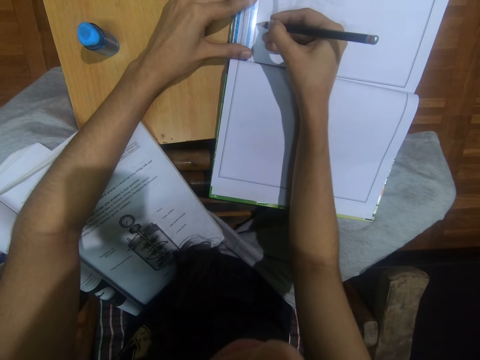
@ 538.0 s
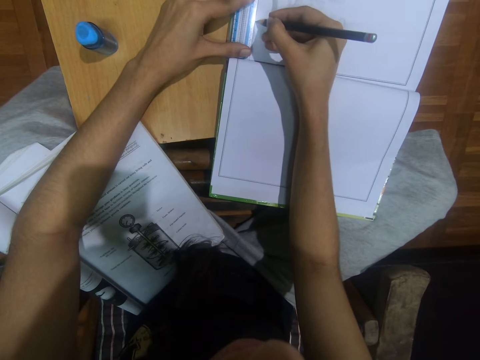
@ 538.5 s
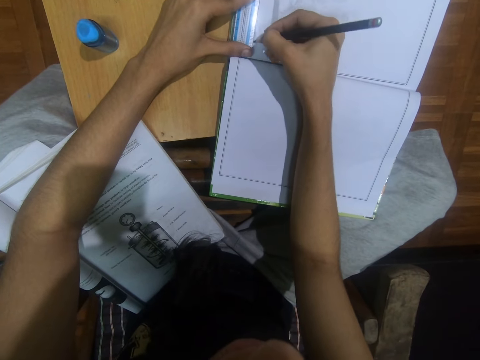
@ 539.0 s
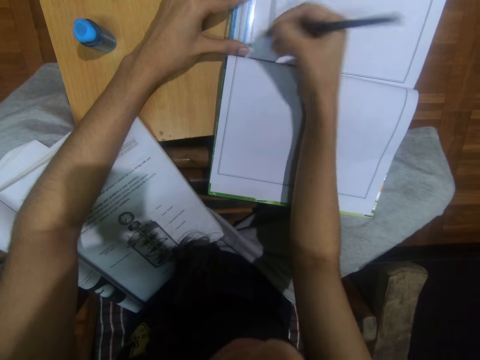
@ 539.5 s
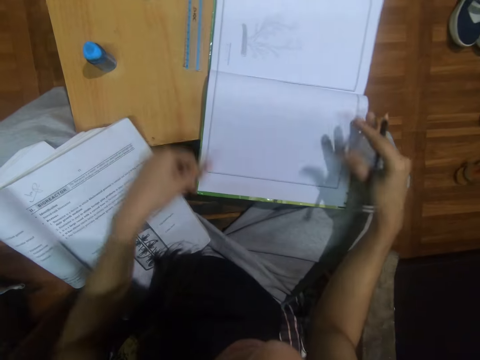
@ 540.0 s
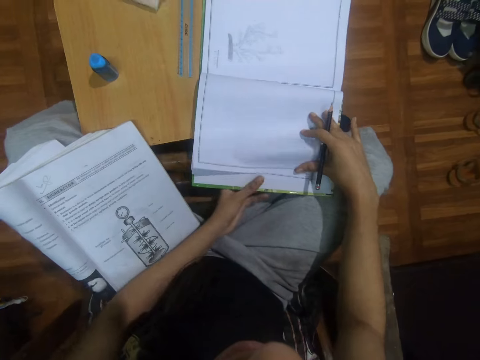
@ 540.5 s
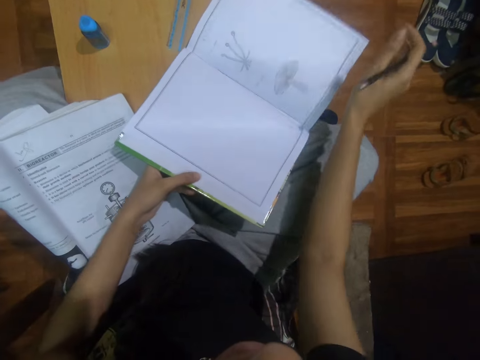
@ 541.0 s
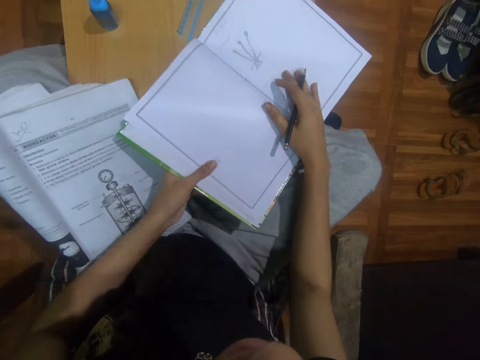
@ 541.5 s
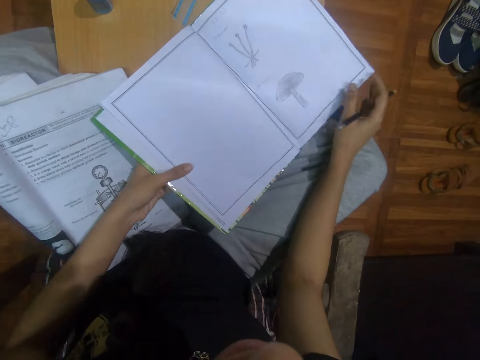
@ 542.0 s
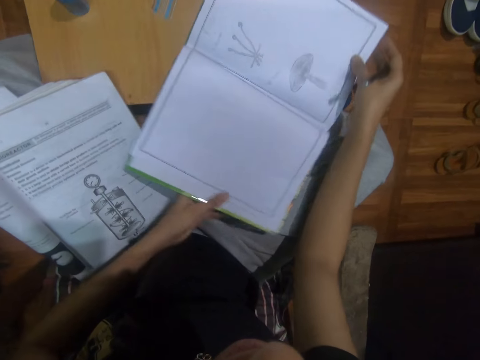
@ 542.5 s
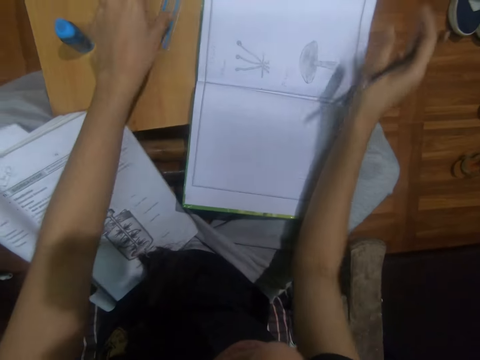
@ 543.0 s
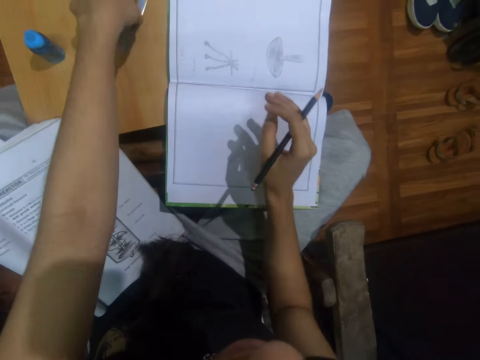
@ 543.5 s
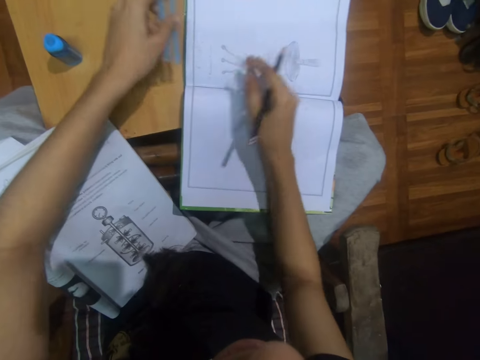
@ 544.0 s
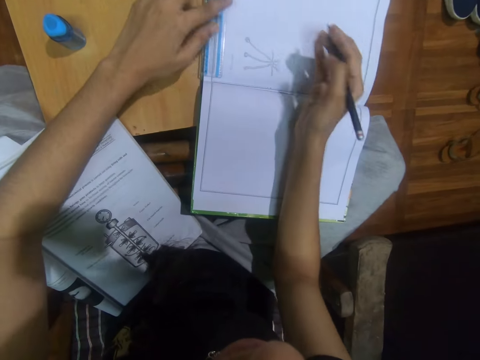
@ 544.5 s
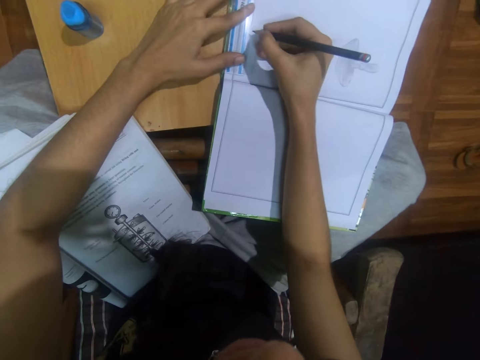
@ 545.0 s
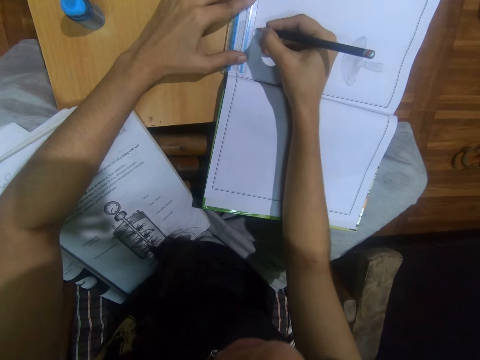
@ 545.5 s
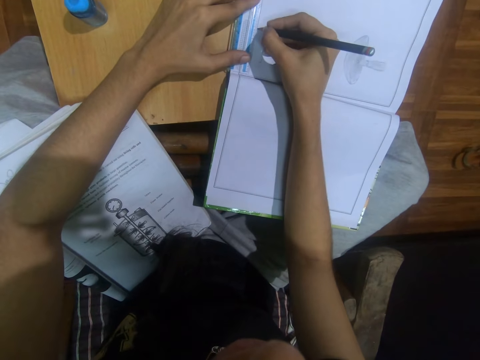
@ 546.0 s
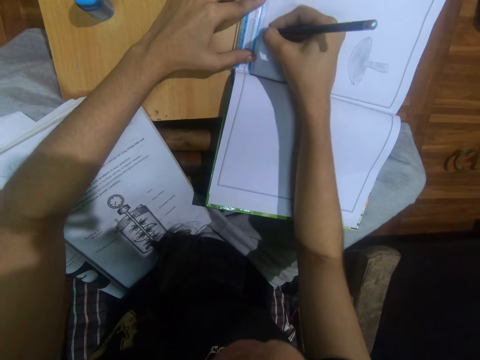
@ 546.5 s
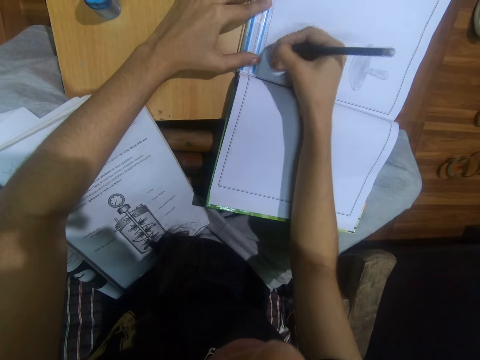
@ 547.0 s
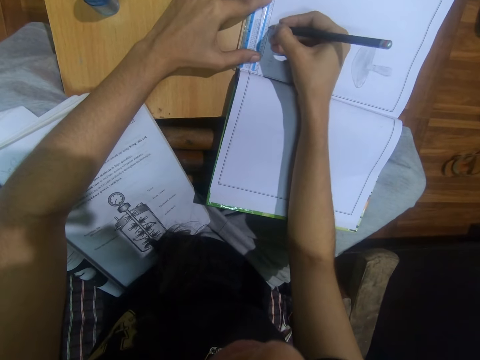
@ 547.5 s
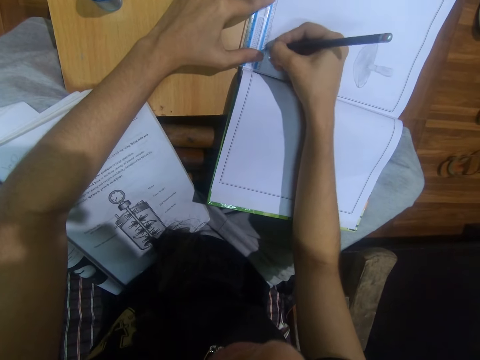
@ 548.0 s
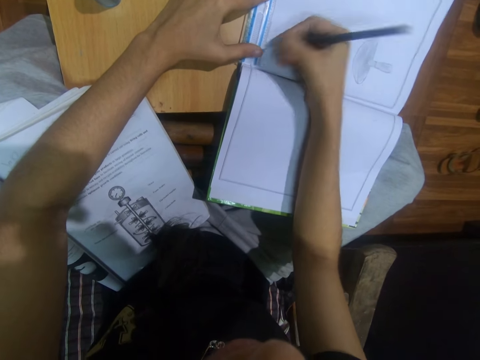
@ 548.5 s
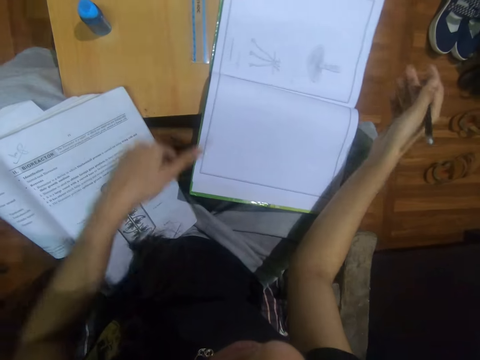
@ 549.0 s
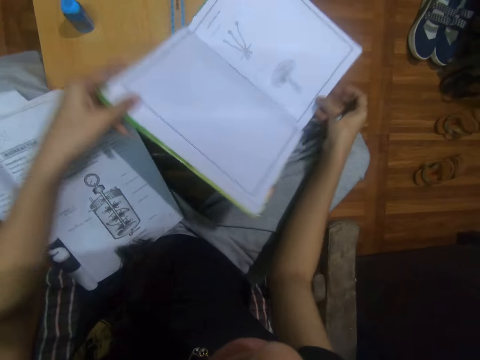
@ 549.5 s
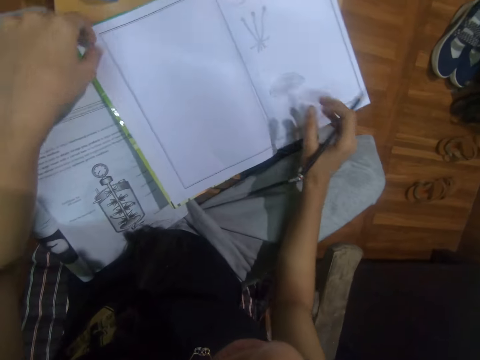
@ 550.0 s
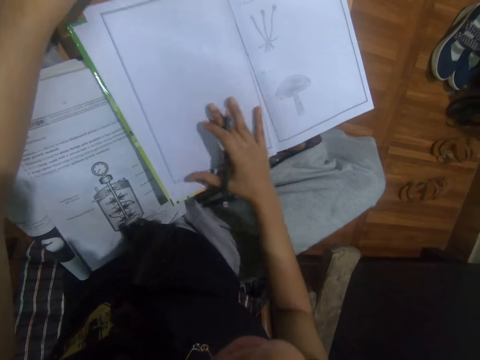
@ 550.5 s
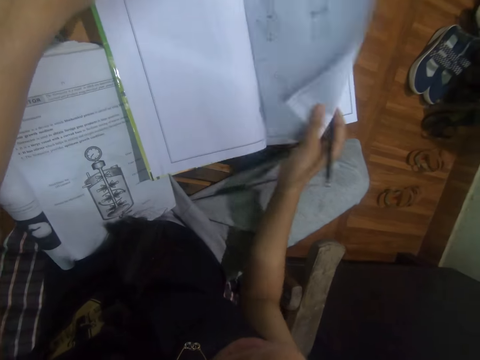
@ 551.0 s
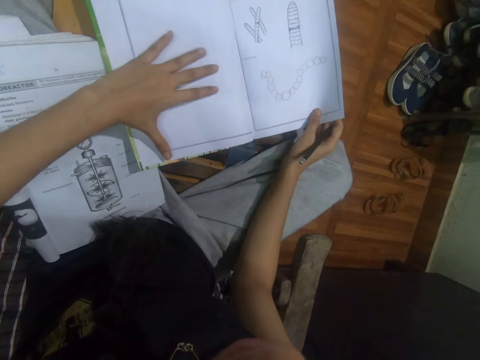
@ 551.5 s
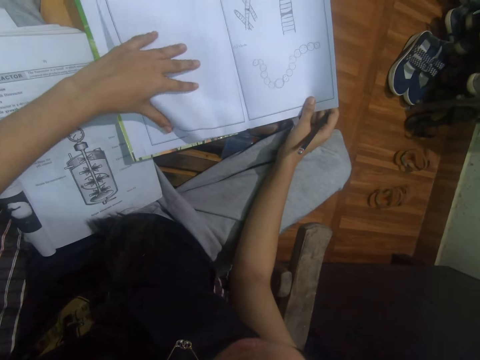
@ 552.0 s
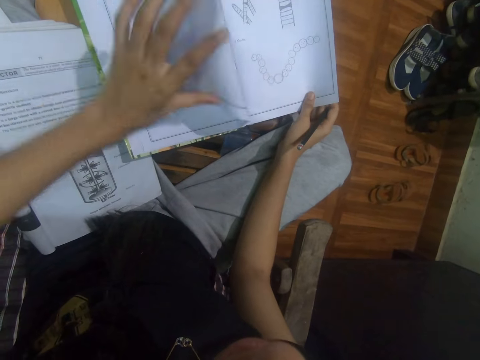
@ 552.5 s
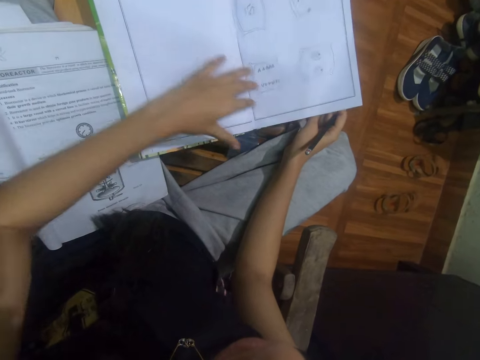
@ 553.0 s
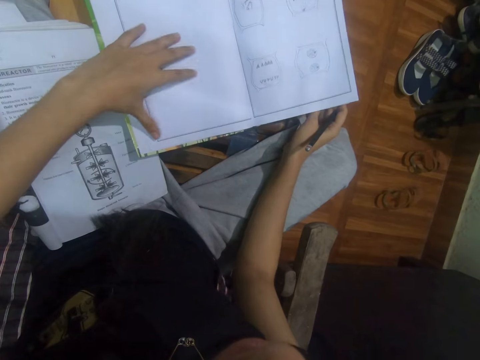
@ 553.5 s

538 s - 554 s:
The camera wearer moves the ruler on the book to the table with her left hand. She opens the page of the book on the table with her right hand. She turns the book angle. She picks the ruler on the table with her left hand. She places the ruler on the book with her left hand. She lines the book with the pencil in her right hand and the ruler in her left hand. She moves the ruler on the book to the table with her left hand. She turns the book angle. She adjusts the book on the table with her hands. She opens the page of the book on the table with her right hand. She opens the page of the book on the table with her left hand.

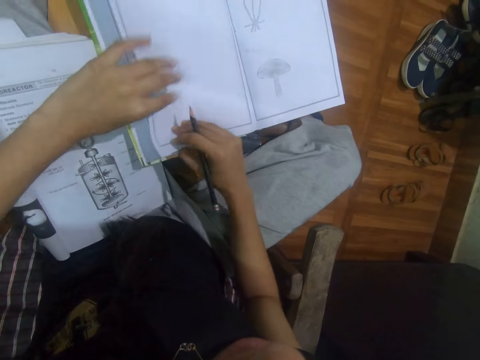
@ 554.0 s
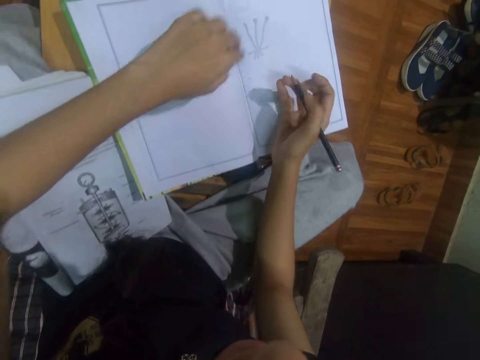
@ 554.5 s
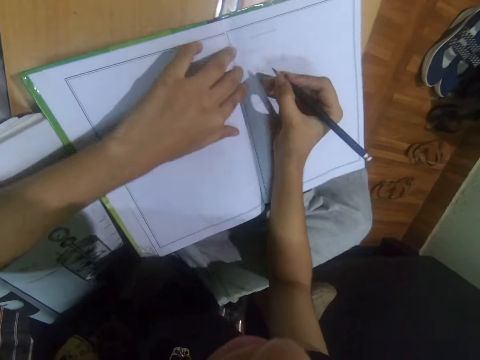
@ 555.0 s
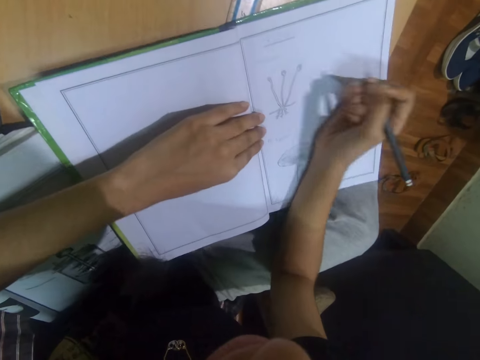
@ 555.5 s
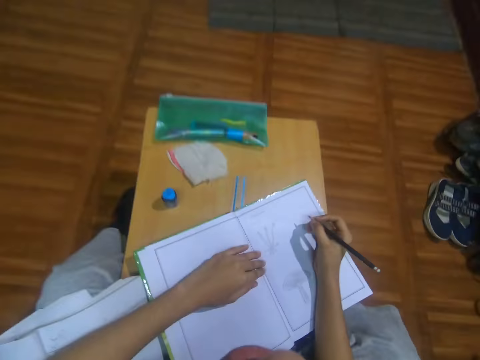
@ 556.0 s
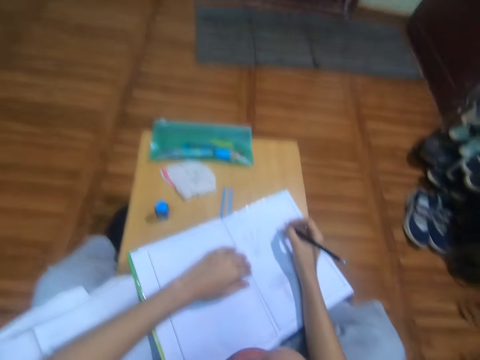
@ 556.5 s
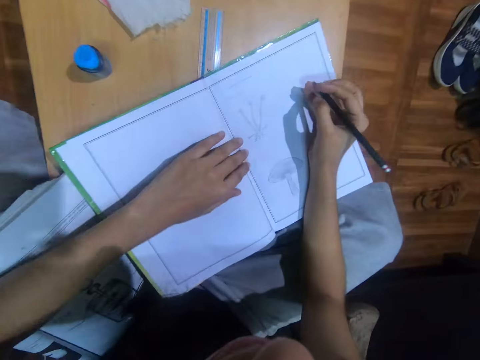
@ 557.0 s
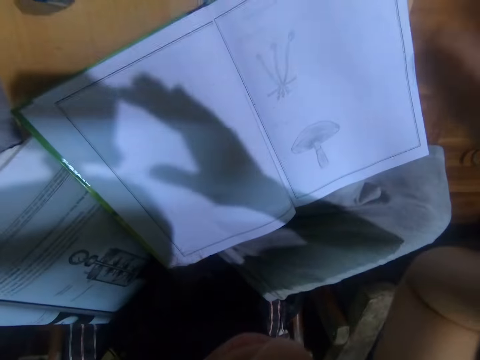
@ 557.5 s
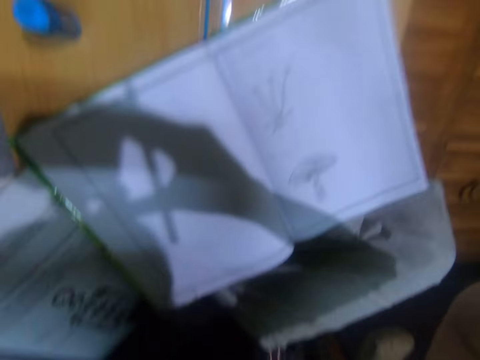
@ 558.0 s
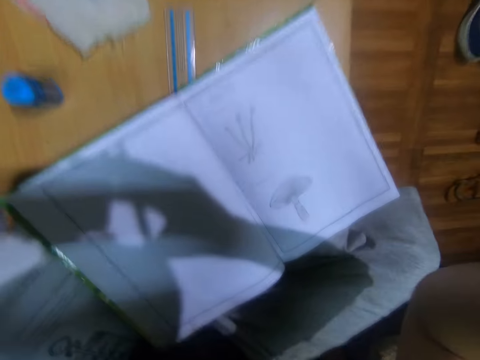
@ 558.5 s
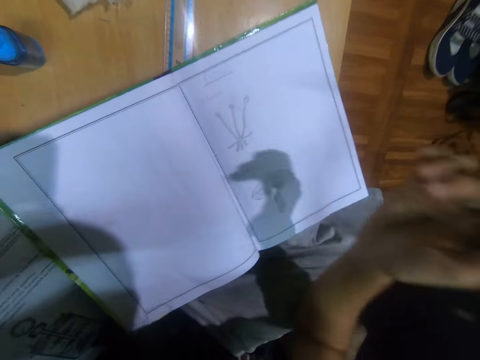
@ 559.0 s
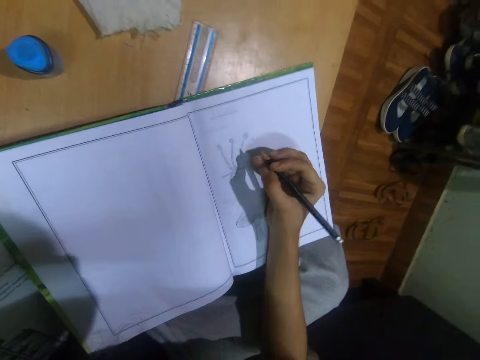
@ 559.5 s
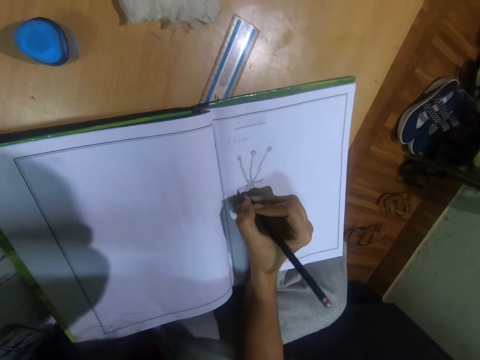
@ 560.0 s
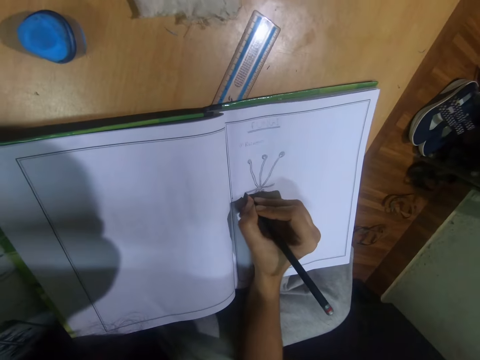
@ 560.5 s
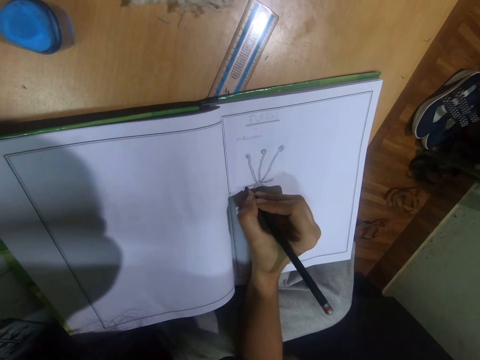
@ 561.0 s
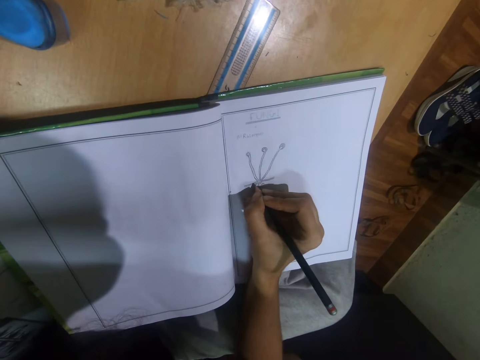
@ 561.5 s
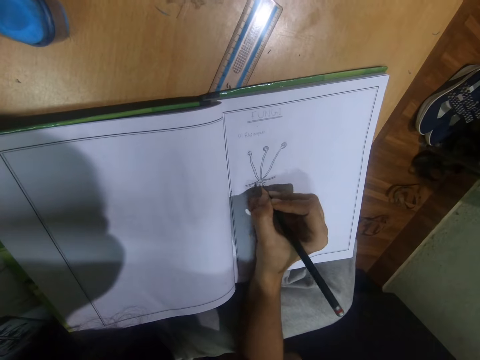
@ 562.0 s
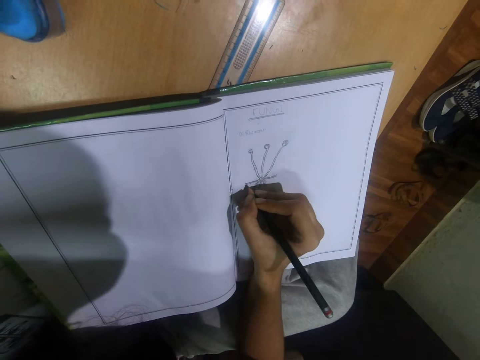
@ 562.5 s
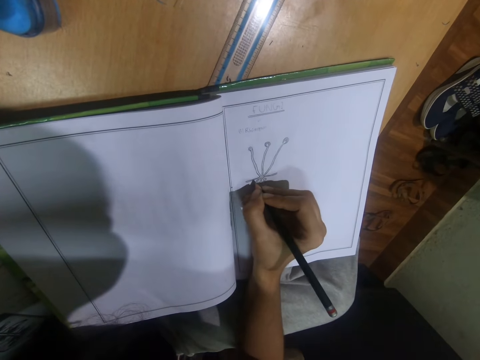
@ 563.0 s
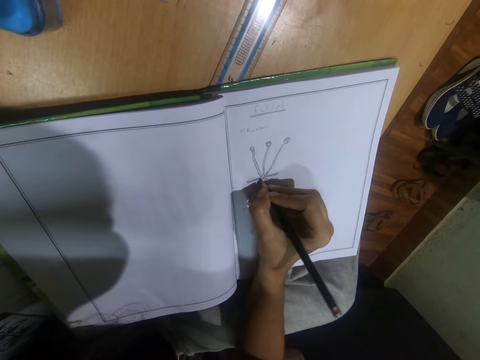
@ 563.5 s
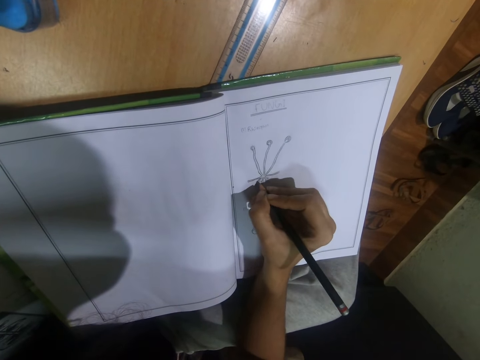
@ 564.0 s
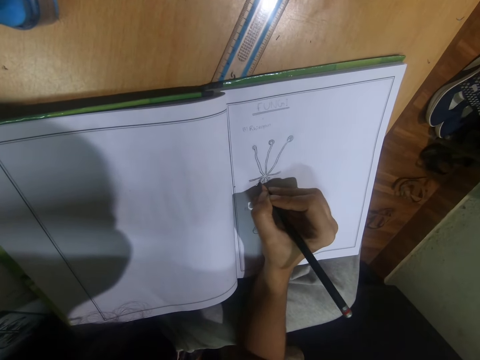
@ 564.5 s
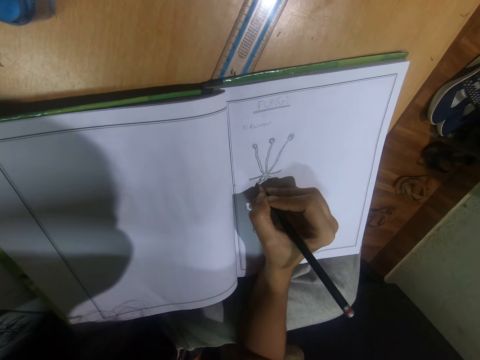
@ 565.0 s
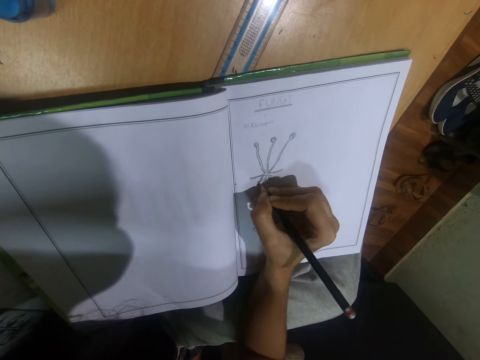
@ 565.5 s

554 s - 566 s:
The camera wearer flips the pages back with her right hand. She holds the book with her left hand, puts her right hand on the book and moves her right hand. She adjusts a camera on her head with both hands. She draws on the page with the pencil in her right hand.
